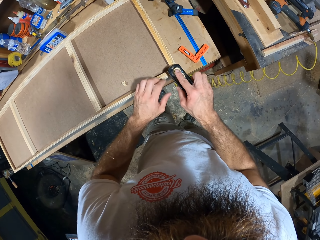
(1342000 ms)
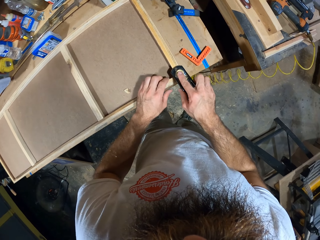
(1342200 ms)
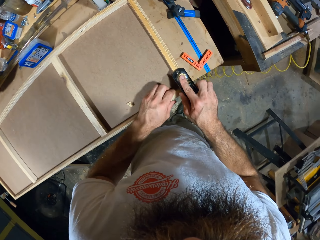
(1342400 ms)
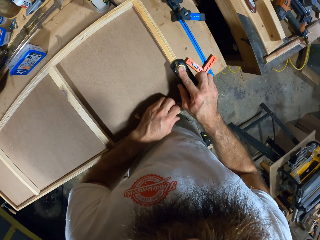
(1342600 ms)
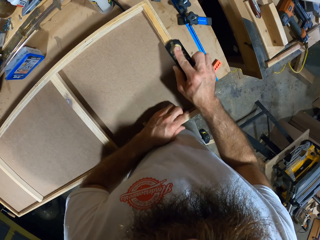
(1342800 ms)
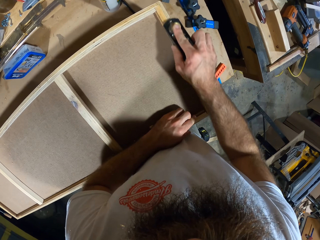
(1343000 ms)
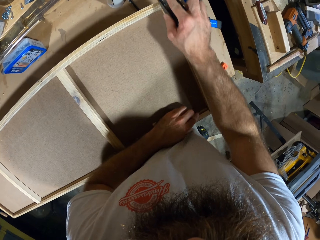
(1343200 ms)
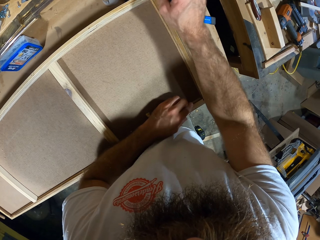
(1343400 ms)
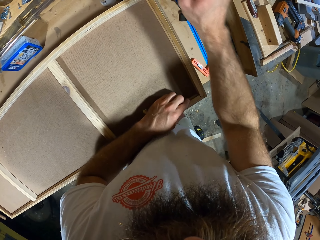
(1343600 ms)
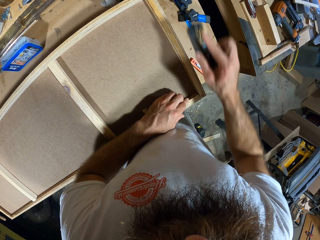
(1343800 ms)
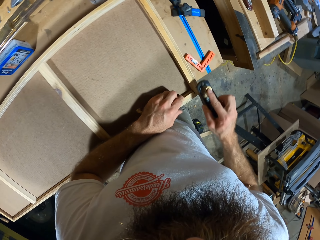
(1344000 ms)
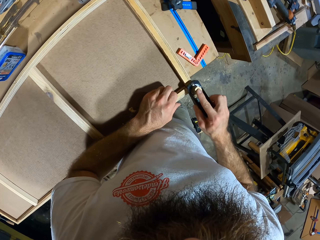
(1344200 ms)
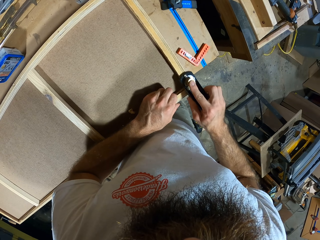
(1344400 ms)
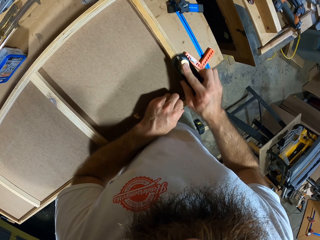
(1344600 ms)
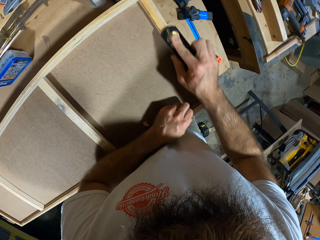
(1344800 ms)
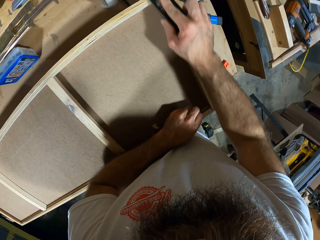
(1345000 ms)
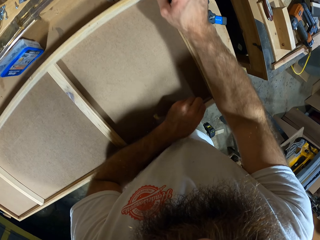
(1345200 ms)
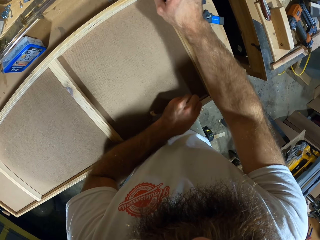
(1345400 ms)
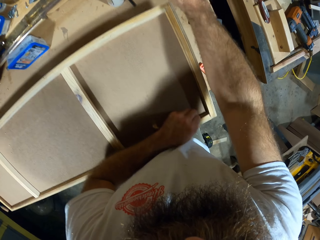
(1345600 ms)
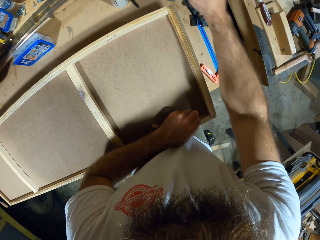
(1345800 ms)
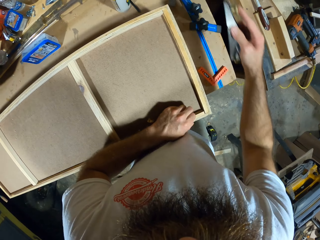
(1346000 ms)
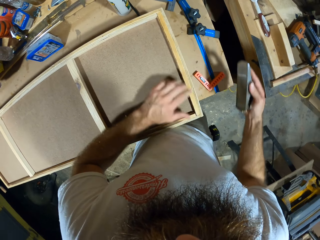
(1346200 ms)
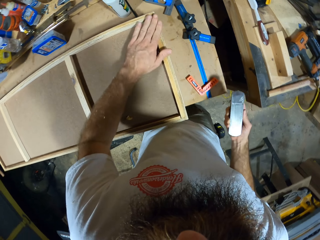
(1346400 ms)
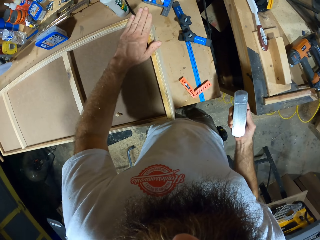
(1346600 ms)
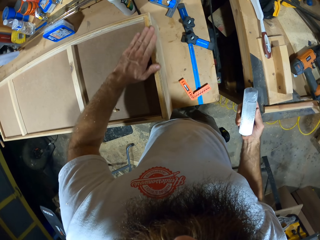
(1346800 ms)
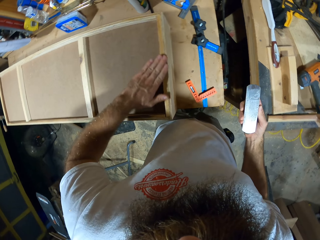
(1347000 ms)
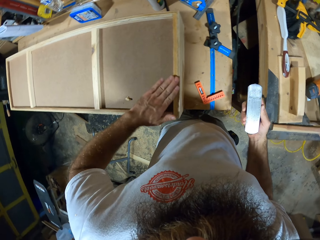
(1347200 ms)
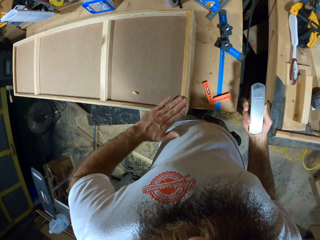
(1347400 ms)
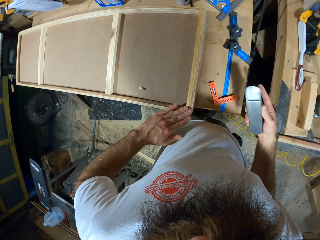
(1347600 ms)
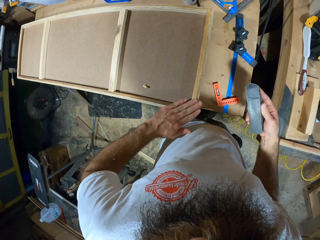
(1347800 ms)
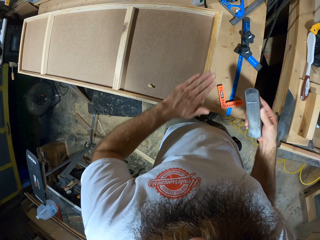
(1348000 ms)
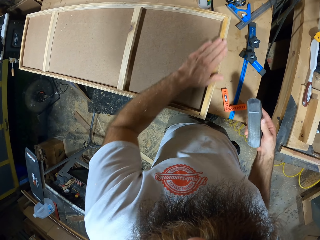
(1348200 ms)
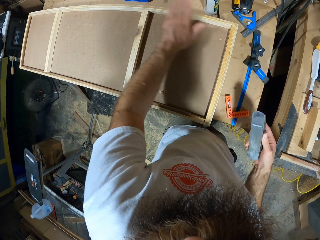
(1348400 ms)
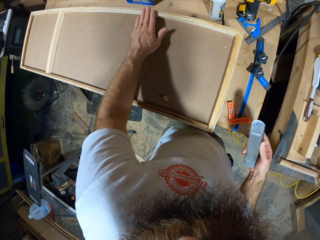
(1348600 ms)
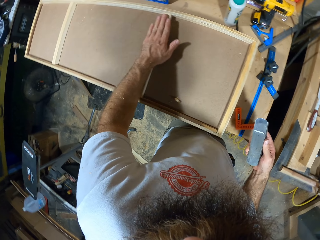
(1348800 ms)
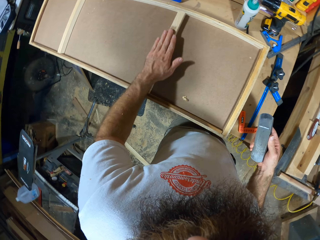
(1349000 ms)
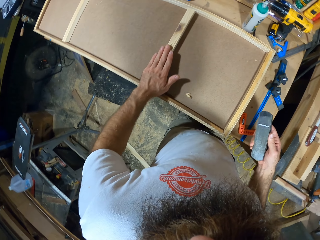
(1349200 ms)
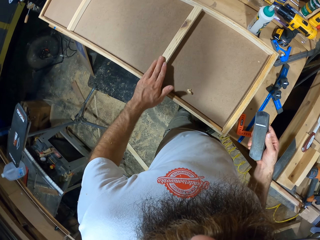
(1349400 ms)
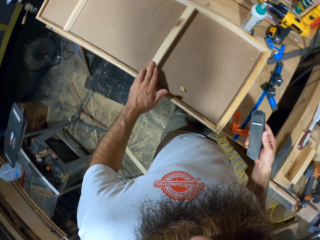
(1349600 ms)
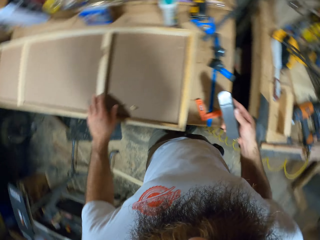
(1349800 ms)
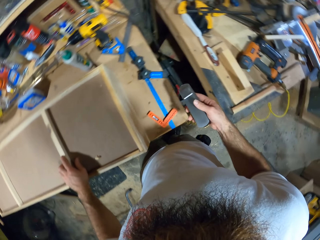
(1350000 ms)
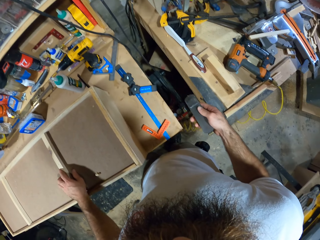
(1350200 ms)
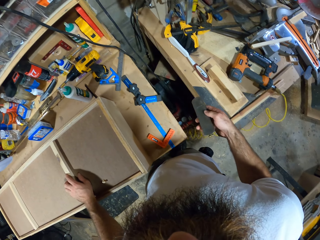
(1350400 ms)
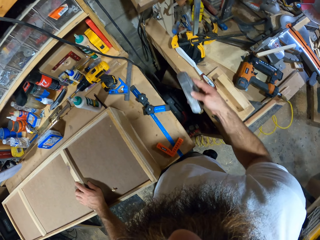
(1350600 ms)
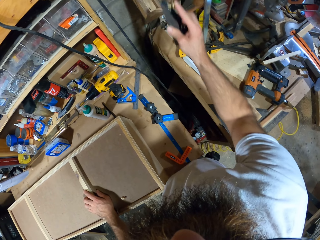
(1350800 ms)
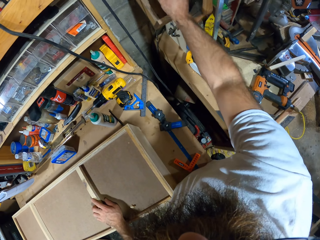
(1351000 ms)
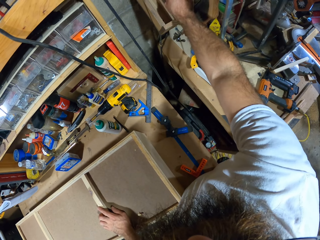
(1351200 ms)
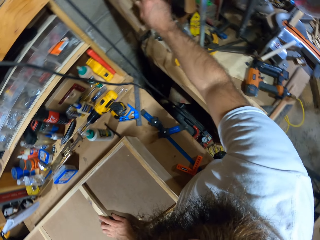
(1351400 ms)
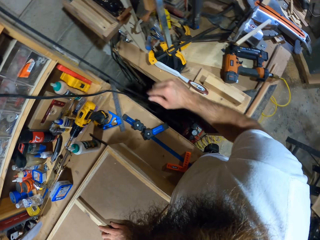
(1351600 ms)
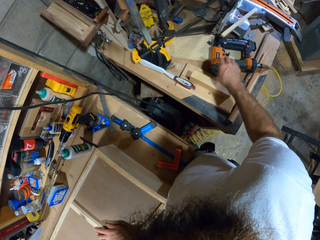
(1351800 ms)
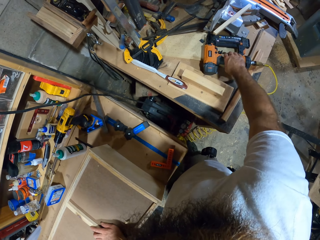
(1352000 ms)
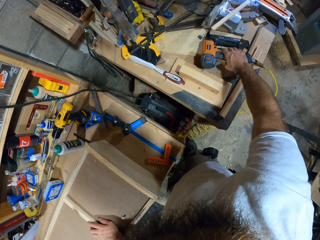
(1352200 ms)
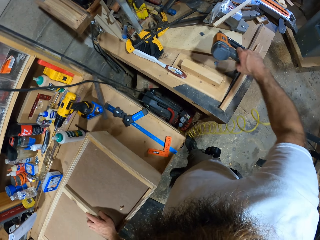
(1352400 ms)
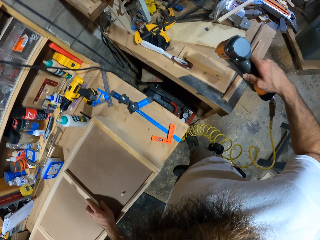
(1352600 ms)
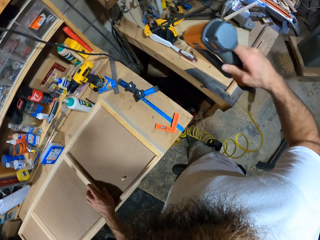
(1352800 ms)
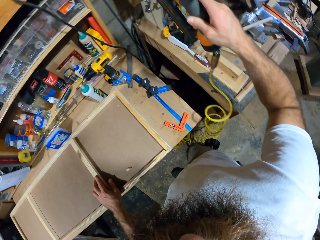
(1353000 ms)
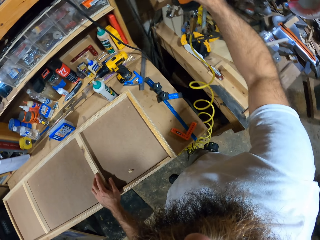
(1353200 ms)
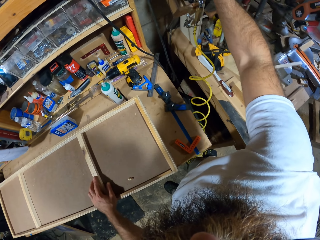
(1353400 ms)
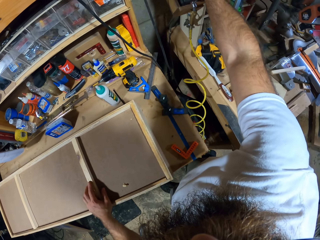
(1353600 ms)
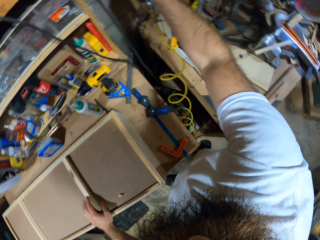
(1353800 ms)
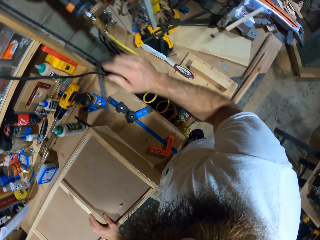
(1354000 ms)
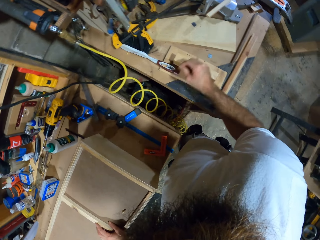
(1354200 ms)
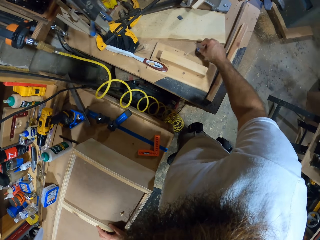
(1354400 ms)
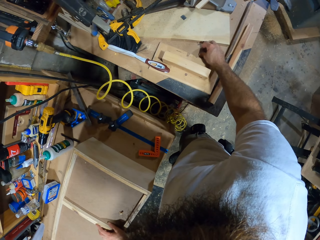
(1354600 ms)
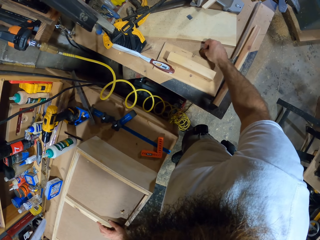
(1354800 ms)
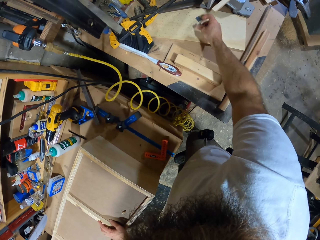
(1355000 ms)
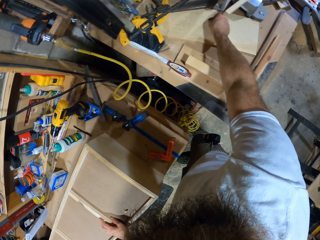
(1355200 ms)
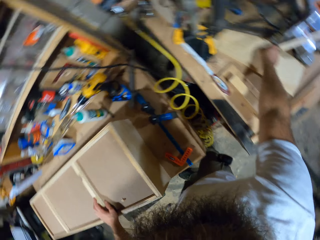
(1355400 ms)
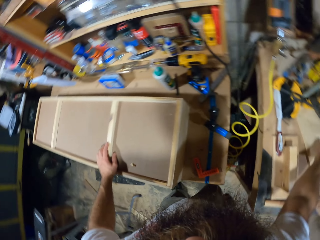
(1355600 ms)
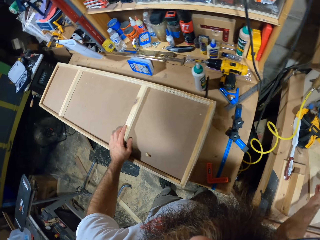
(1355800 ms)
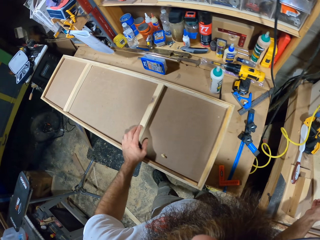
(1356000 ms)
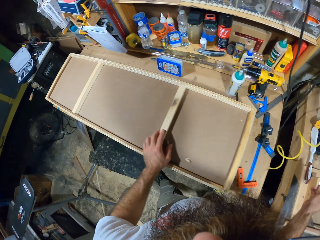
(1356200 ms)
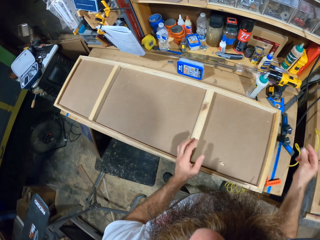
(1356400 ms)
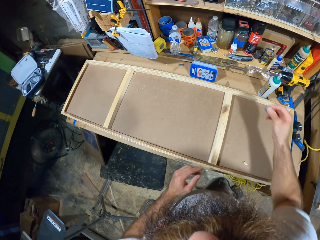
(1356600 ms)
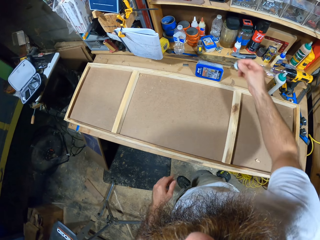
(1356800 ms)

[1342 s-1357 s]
The camera wearer smoothens the woodwork with the hand planer in his right hand. He touches the woodwork with his left hand. He drops the hand planer on a hand planer rack with his right hand. He moves his hands. He picks up a nail gun from the table with his right hand. He hangs the nail gun on the cupboard with his right hand. He picks up screws from the table with his right hand. He moves his hands.

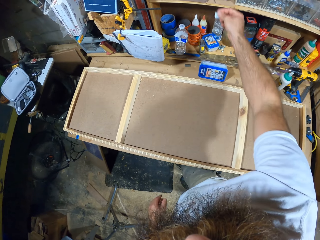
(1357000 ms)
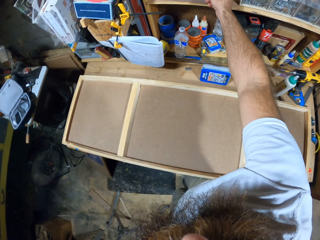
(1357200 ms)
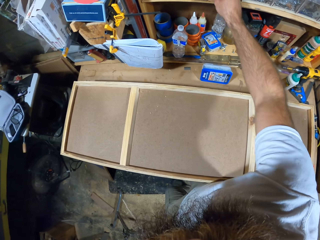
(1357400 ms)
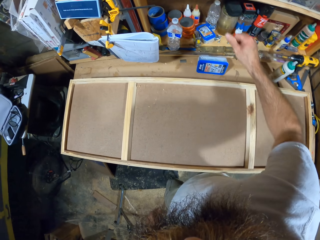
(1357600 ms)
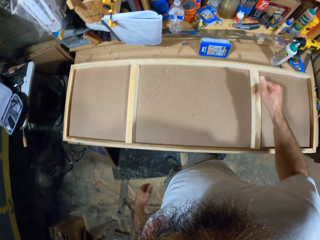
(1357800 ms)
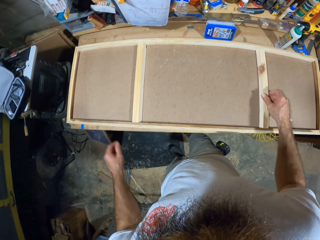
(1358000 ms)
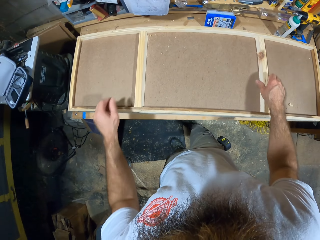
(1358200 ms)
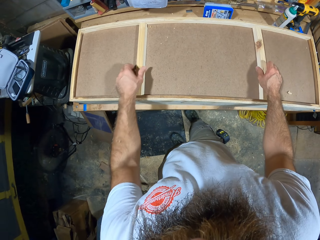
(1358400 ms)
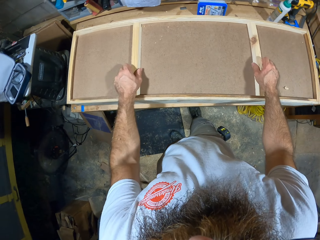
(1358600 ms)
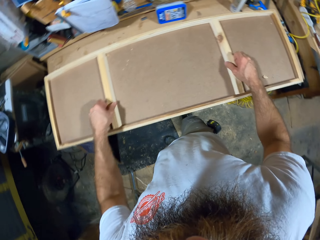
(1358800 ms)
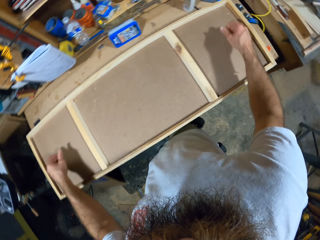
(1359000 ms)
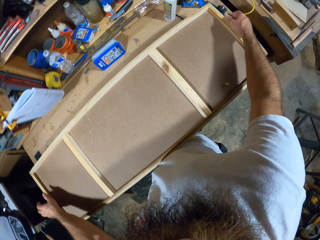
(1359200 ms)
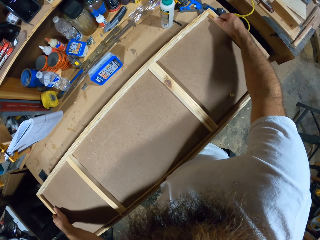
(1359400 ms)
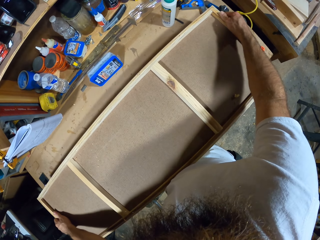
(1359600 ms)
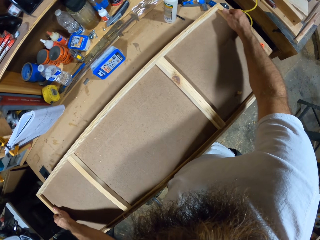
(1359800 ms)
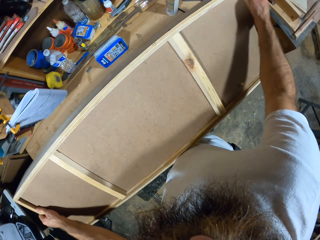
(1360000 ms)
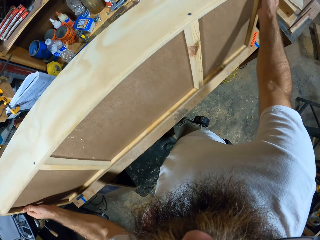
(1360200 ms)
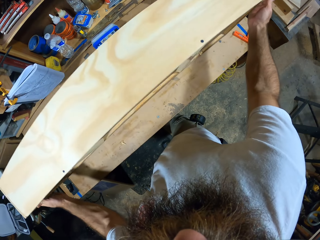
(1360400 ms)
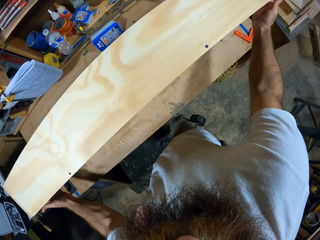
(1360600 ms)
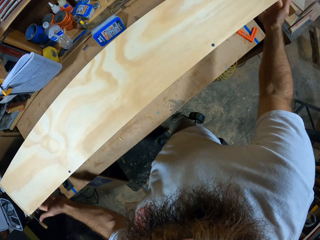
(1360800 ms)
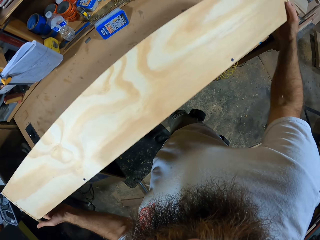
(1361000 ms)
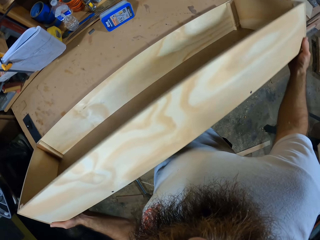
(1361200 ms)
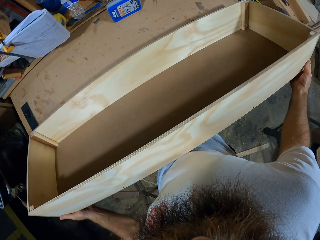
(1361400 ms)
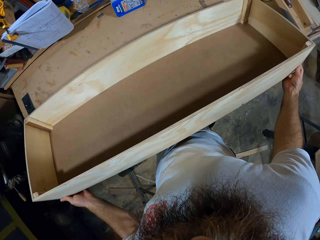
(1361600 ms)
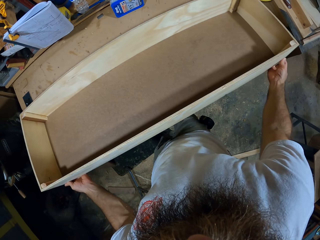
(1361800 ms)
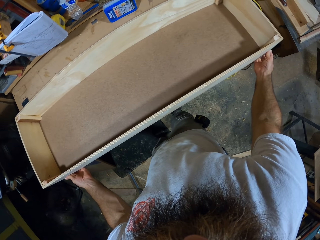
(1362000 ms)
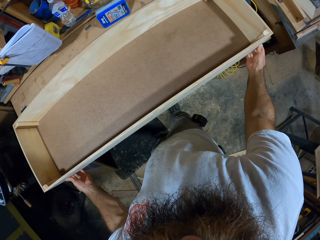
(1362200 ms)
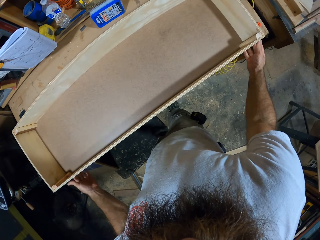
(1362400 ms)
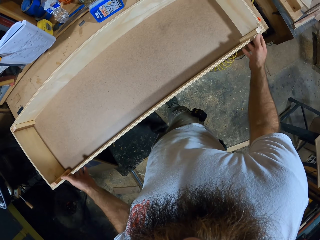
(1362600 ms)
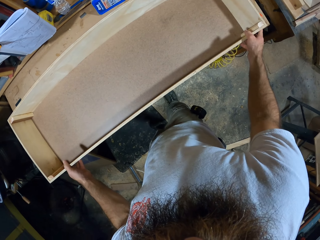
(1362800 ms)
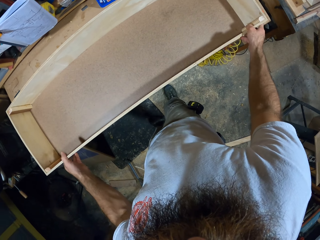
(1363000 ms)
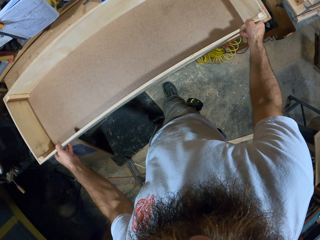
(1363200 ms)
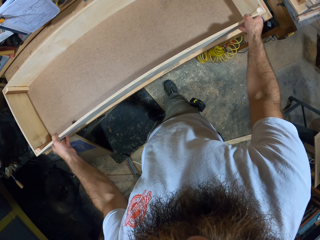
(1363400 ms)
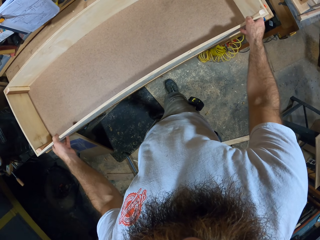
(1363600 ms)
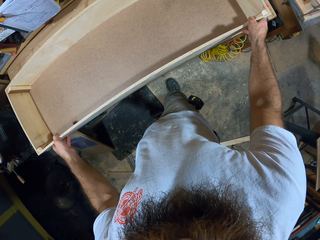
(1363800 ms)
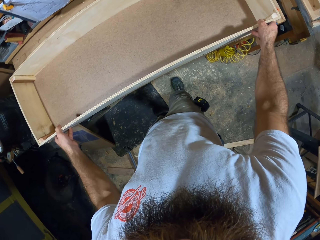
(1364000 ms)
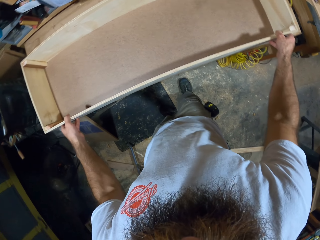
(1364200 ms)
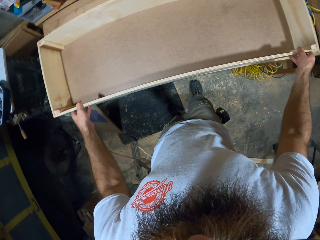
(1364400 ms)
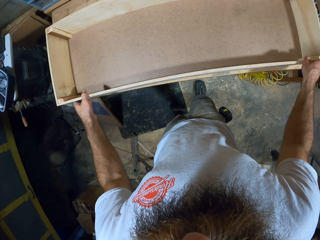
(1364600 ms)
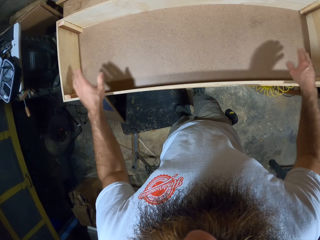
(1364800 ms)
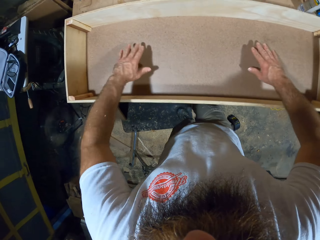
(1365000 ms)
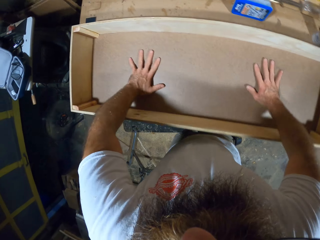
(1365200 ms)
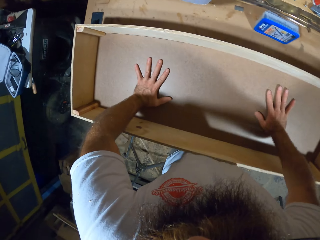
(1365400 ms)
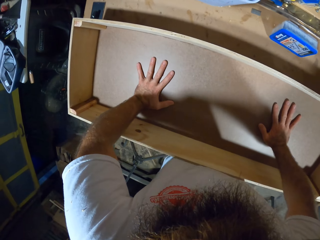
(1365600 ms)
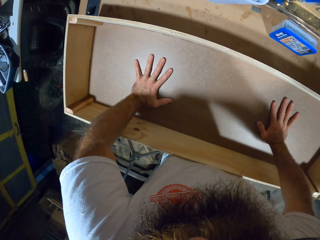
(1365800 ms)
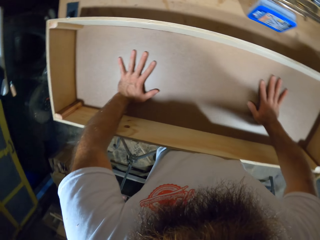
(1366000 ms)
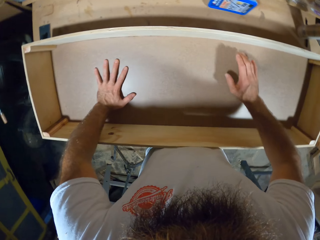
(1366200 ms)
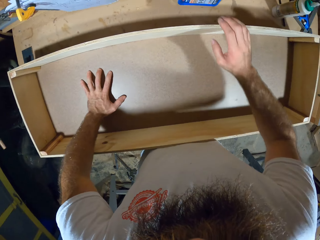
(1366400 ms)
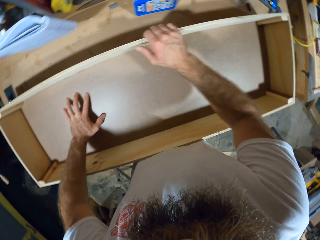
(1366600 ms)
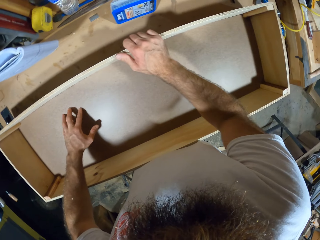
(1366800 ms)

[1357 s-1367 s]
The camera wearer drops the screw on a cupboard with his right hand. He moves the board. He adjusts the woodwork on the table with both hands. He touches in the wooden box. He holds the woodwork on the table with both hands.
